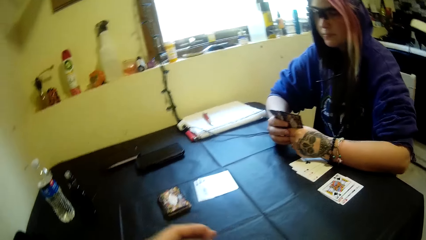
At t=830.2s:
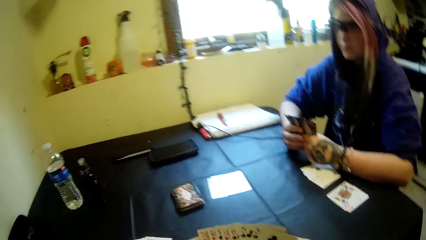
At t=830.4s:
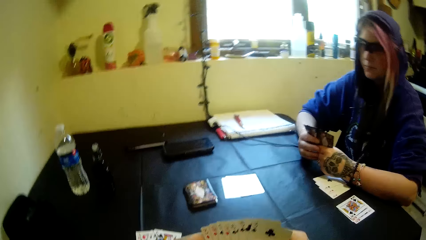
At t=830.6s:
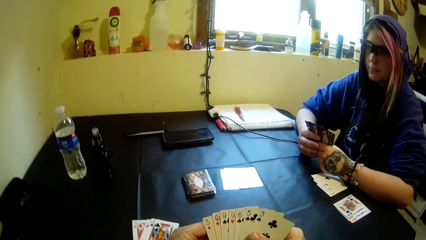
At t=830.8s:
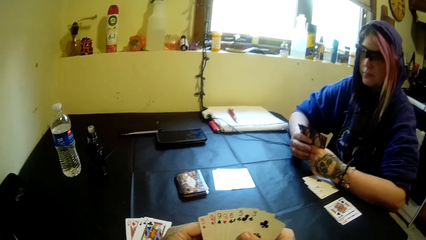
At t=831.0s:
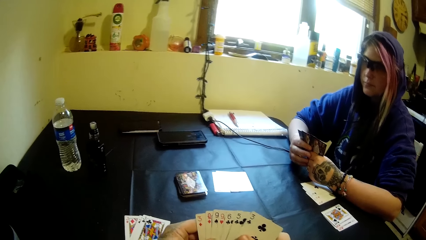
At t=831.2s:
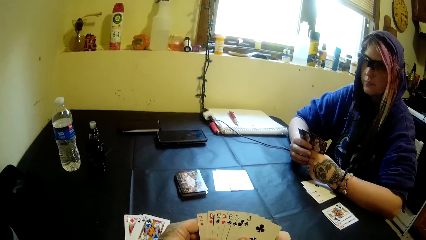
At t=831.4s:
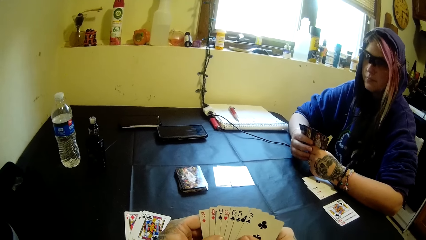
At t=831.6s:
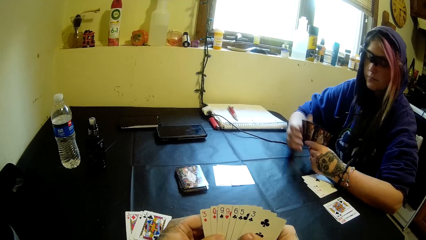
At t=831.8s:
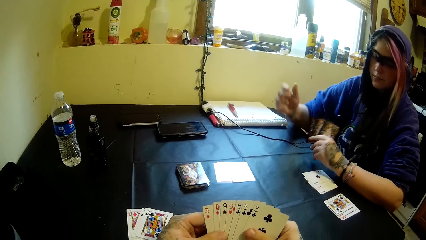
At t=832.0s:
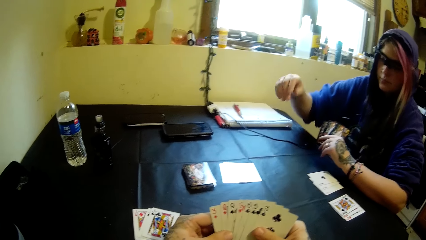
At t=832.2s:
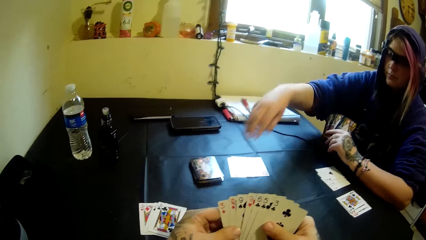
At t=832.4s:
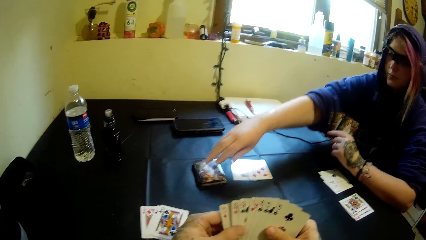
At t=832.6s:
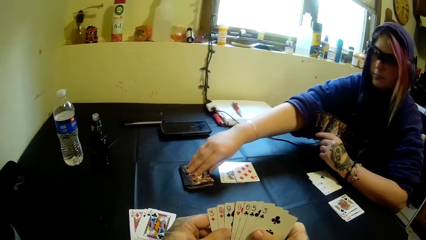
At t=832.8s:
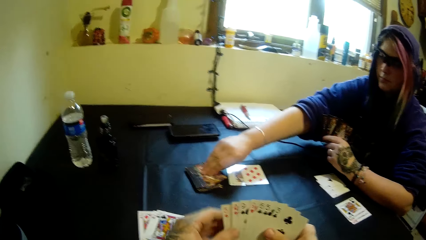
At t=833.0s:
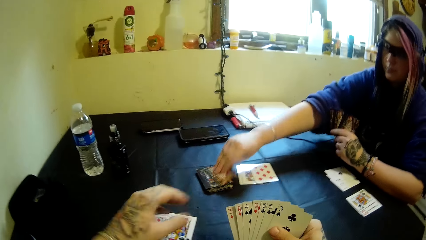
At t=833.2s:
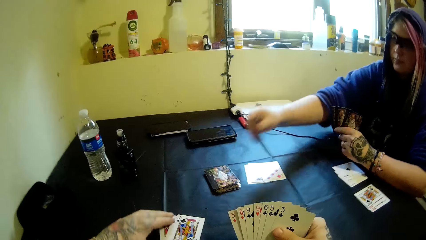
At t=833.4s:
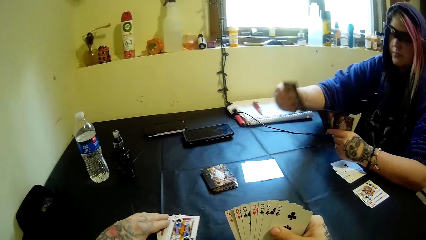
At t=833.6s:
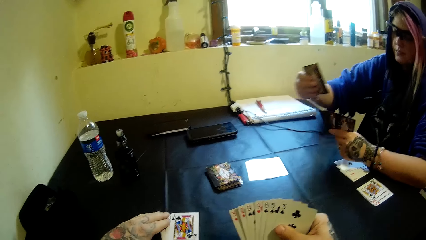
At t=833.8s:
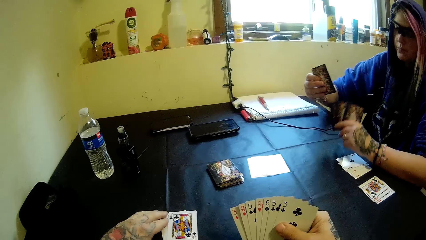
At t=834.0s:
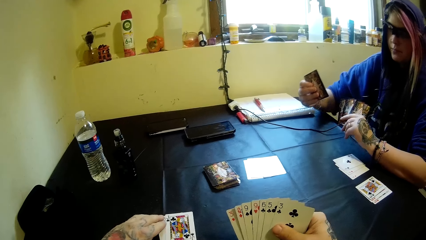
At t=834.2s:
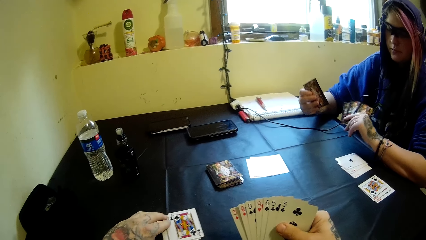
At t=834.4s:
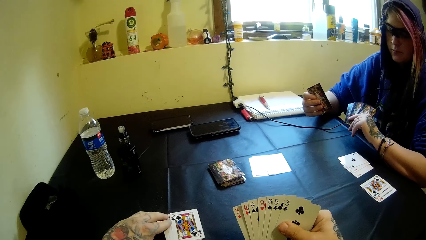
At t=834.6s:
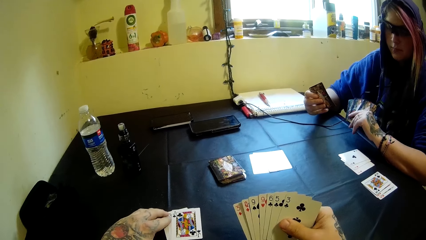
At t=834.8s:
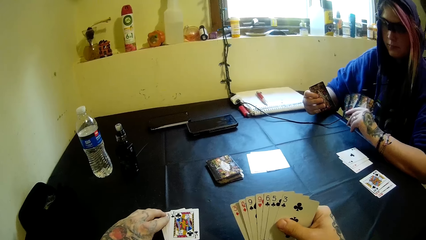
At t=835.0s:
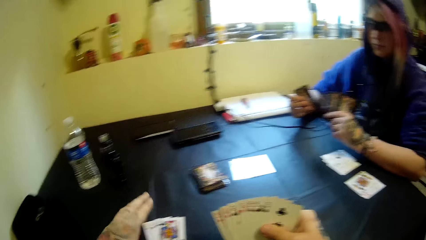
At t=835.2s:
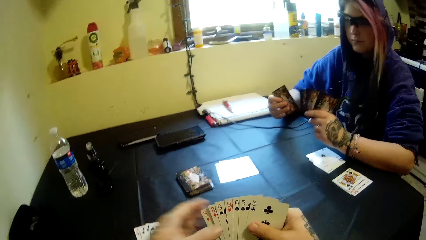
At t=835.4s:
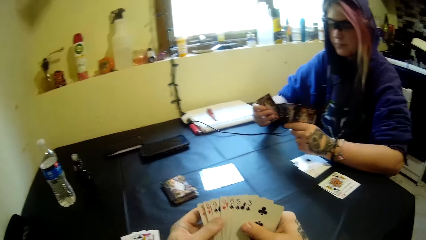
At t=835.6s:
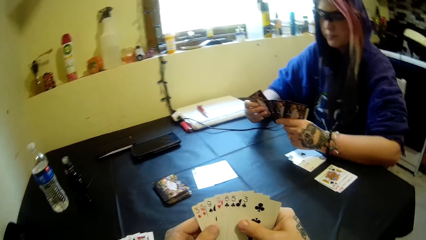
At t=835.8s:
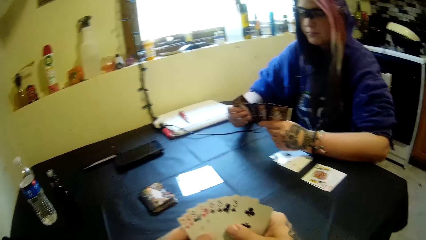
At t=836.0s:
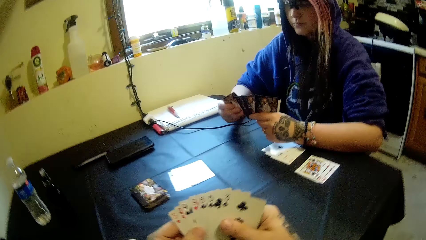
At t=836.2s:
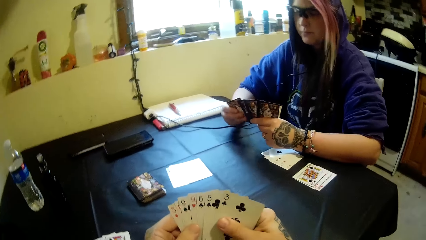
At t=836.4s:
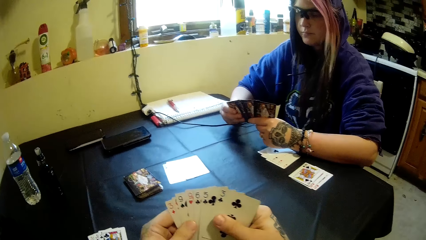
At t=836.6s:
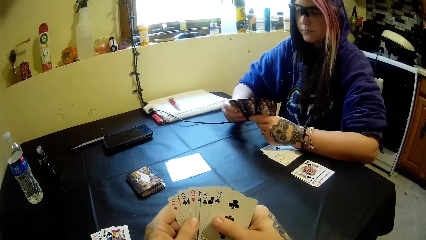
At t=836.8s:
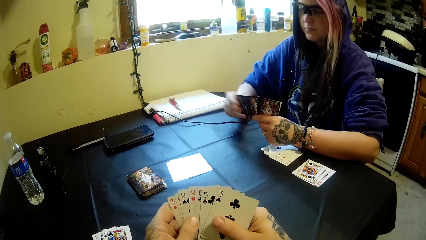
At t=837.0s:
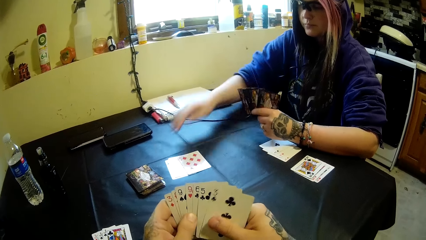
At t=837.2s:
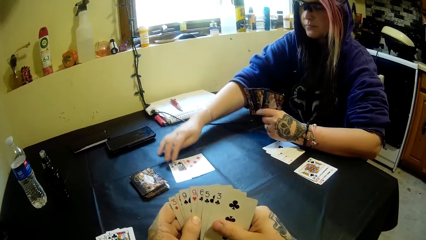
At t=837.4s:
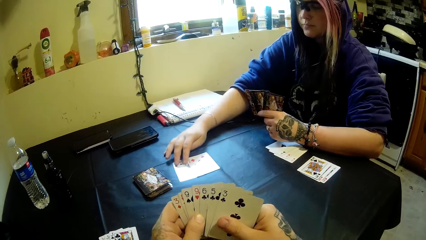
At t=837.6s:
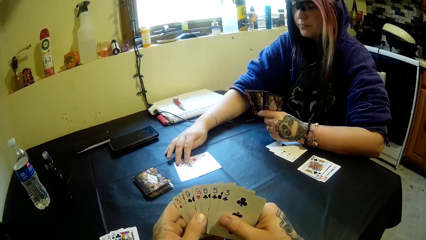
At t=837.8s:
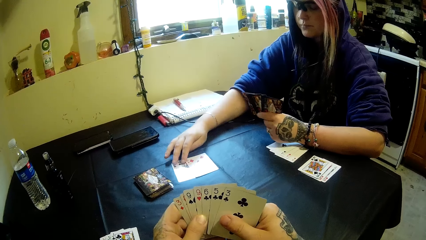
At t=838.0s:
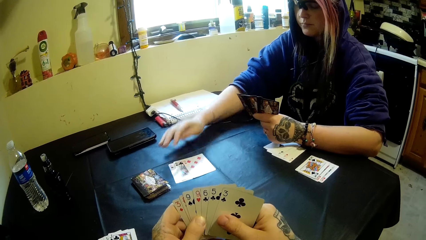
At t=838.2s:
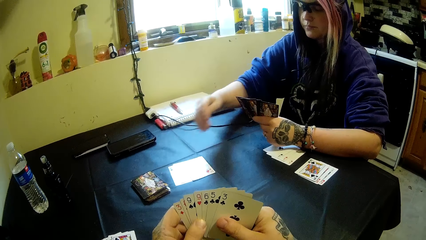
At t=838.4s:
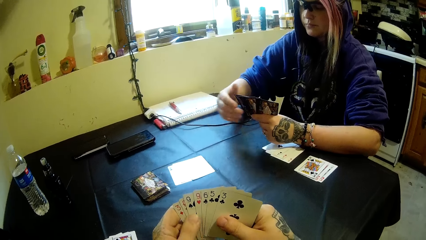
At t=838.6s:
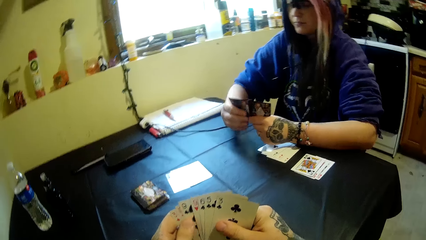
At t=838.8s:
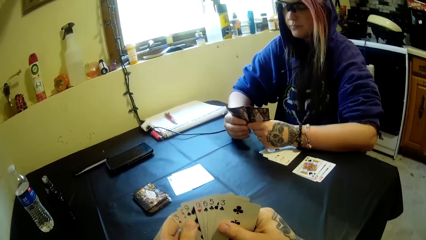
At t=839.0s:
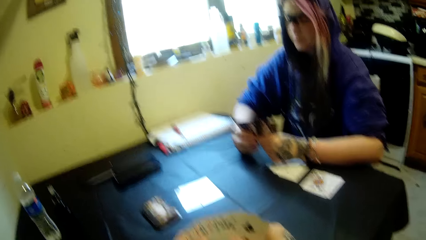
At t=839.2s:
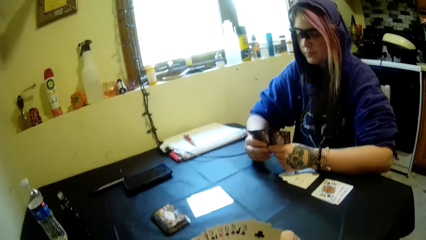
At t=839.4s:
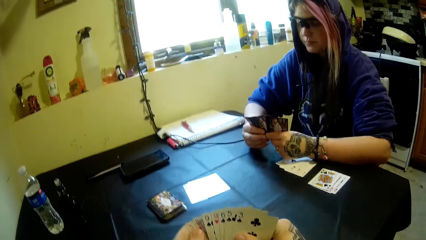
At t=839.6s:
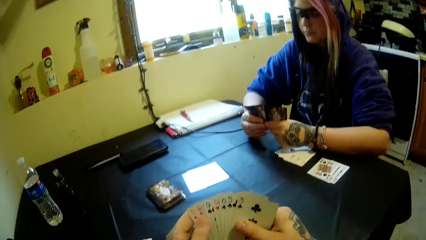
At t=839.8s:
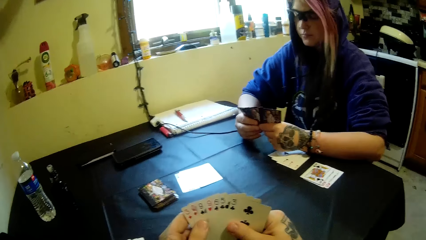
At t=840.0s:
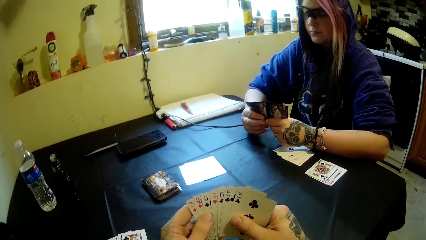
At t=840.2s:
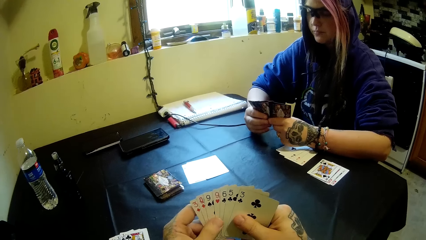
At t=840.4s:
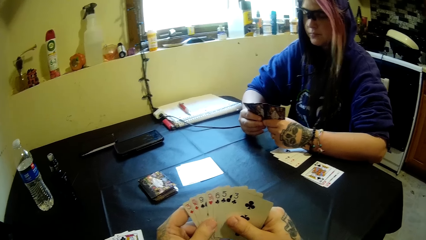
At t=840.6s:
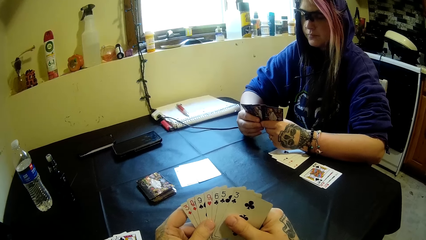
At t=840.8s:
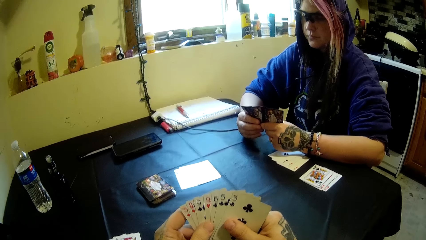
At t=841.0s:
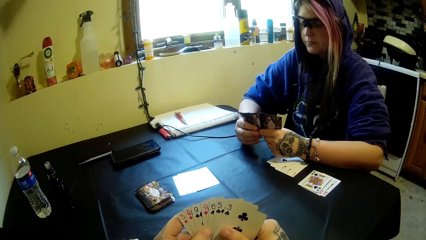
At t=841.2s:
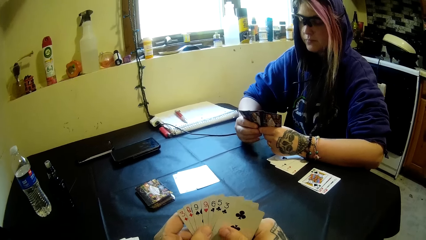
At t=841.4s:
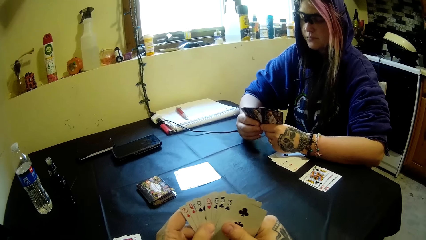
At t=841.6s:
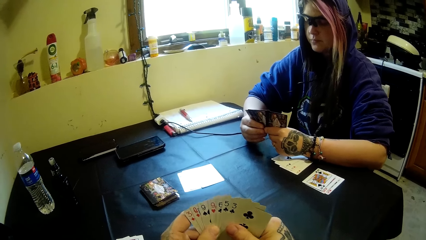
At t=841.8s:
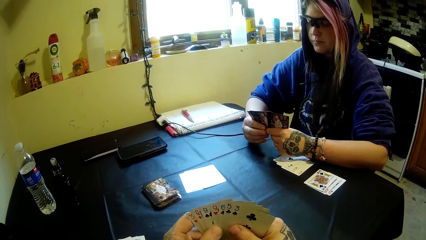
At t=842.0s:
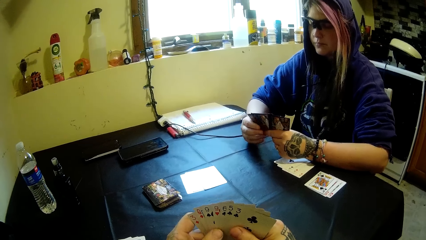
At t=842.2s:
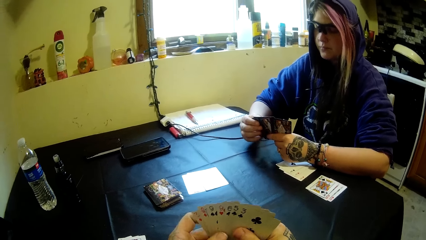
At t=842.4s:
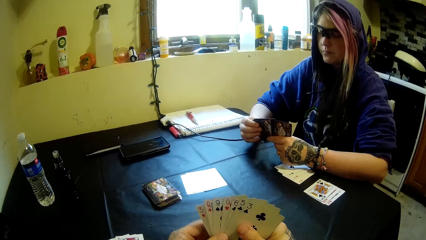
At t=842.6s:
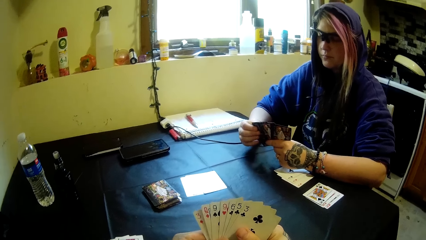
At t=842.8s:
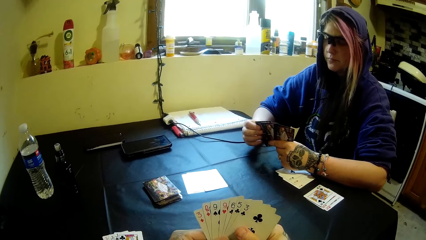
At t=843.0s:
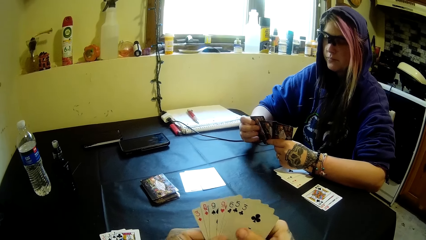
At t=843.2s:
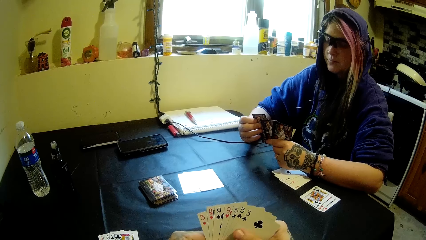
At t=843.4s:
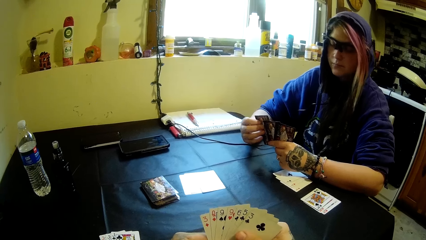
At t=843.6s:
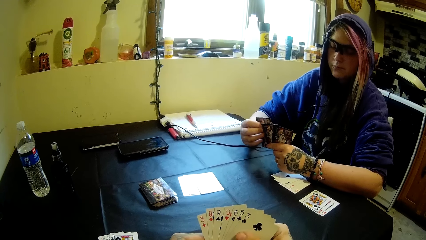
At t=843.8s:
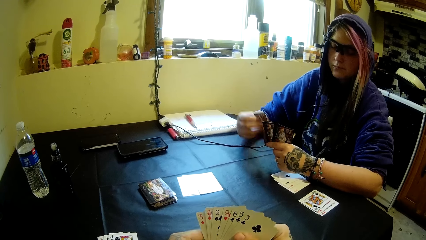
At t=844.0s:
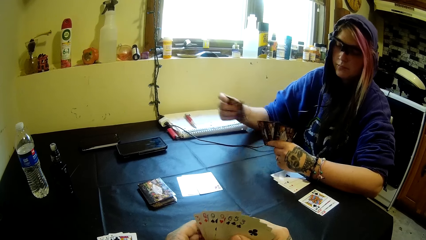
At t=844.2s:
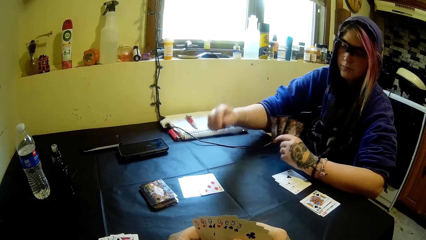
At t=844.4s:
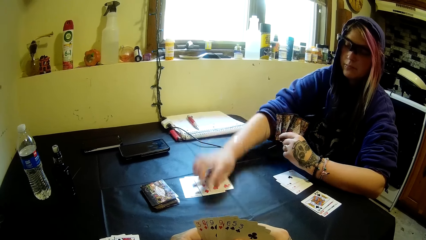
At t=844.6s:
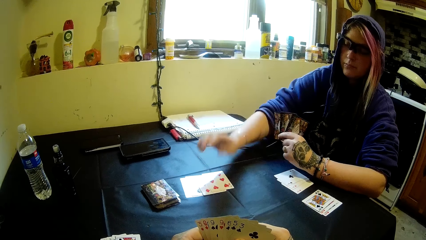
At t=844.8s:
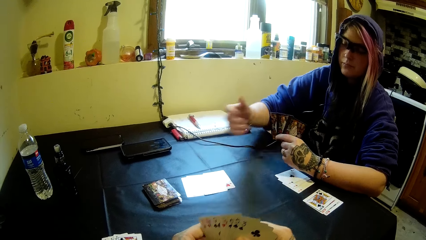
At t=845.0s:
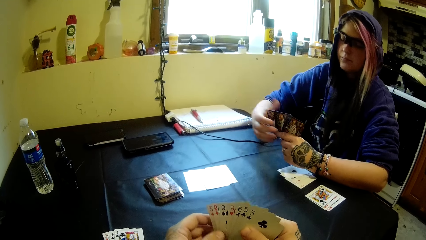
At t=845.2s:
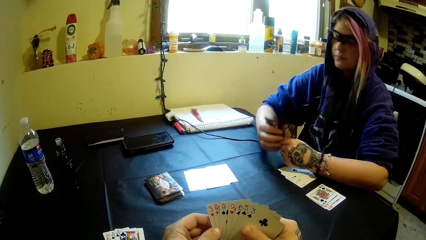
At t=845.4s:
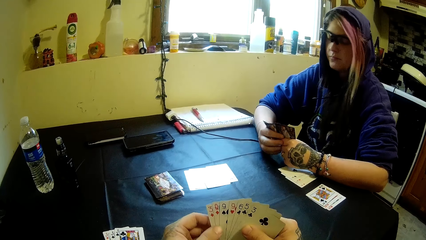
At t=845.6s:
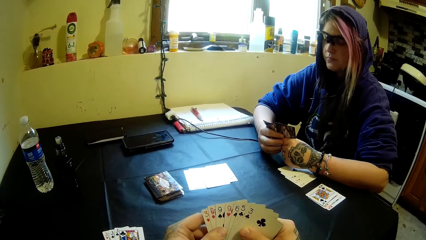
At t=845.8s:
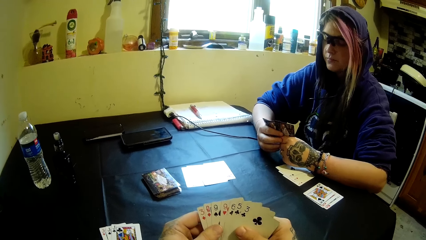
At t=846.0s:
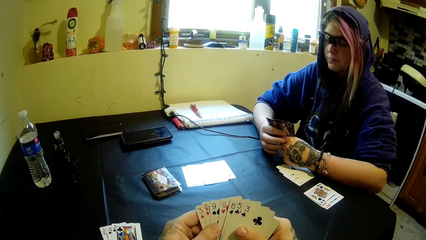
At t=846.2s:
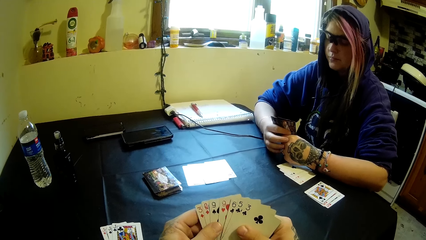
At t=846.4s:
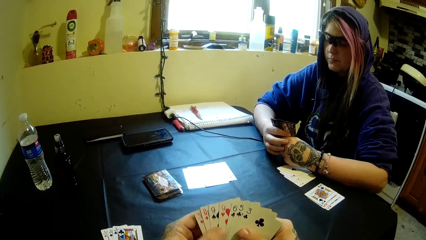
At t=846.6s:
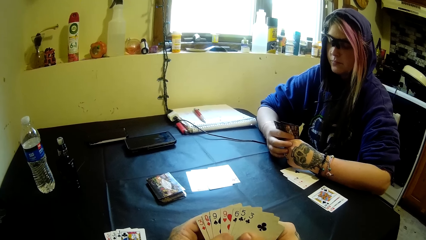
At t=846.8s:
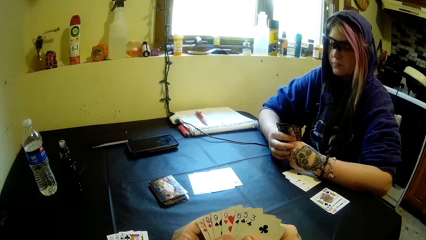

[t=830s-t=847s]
The camera wearer selects the playing cards. A woman picks a card from the table. The camera wearer adjusts some cards on the table. The woman looks at the playing card. The woman adjusts some cards on the table. The woman touches the playing card. The woman holds the playing card. The woman drops the card on the table. The woman holds the playing cards by both hands.
